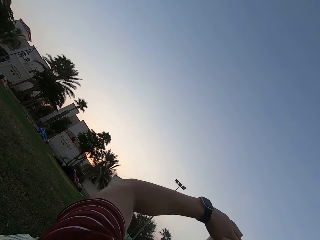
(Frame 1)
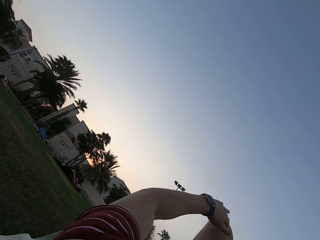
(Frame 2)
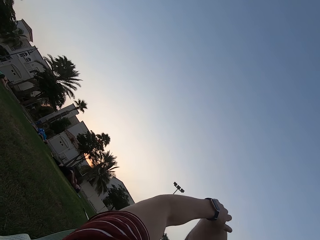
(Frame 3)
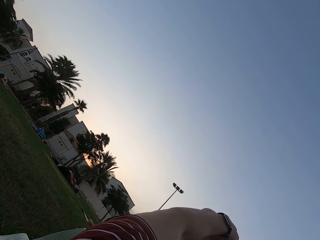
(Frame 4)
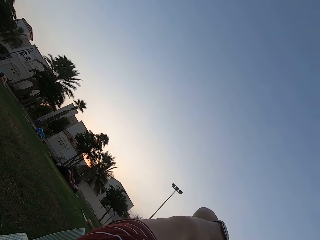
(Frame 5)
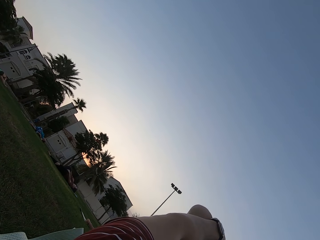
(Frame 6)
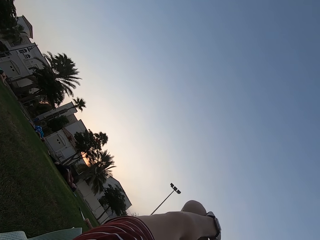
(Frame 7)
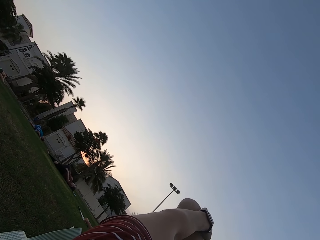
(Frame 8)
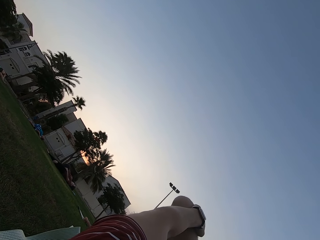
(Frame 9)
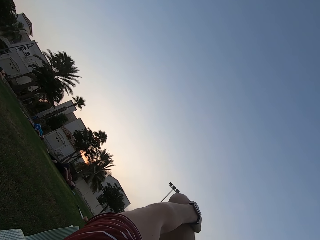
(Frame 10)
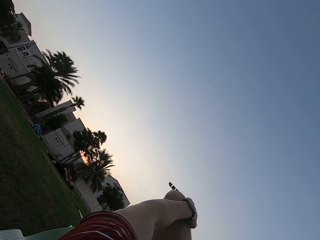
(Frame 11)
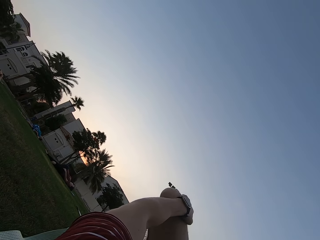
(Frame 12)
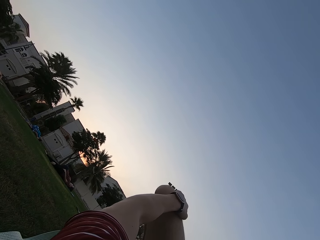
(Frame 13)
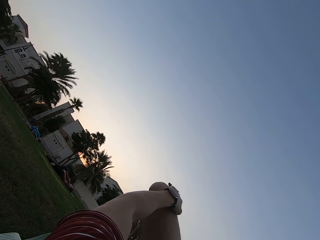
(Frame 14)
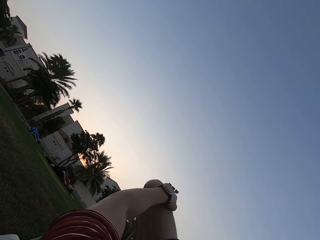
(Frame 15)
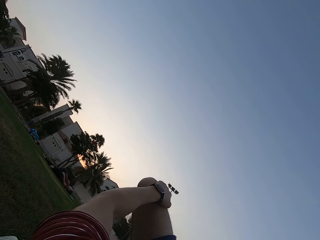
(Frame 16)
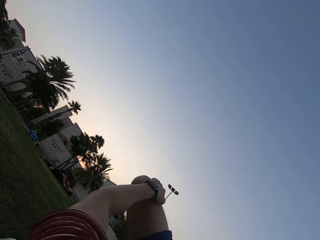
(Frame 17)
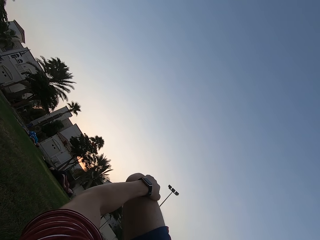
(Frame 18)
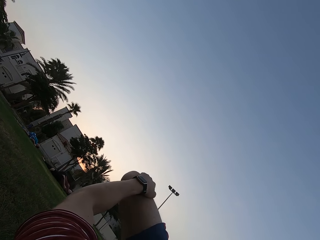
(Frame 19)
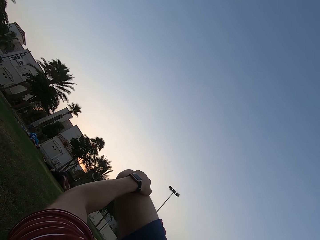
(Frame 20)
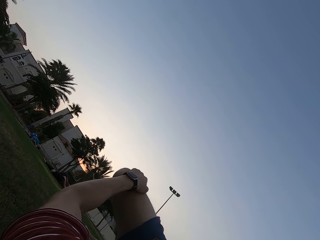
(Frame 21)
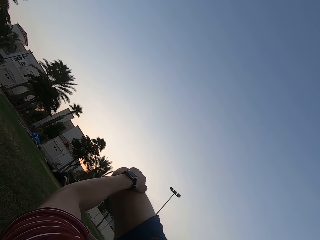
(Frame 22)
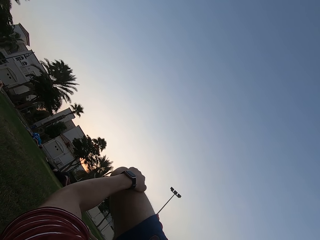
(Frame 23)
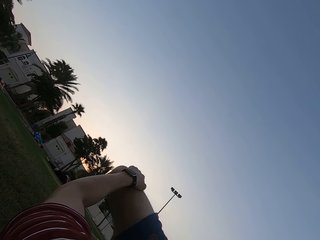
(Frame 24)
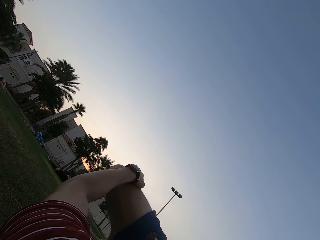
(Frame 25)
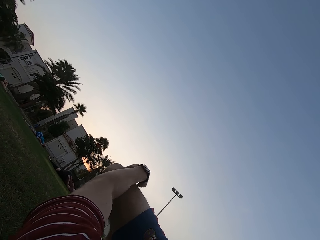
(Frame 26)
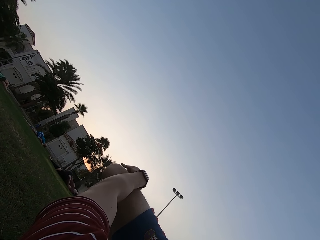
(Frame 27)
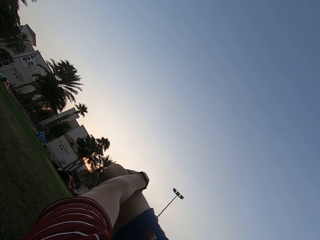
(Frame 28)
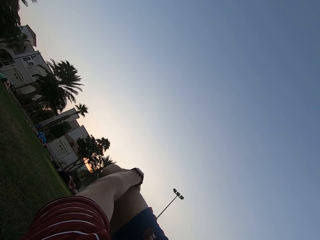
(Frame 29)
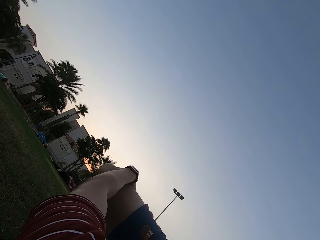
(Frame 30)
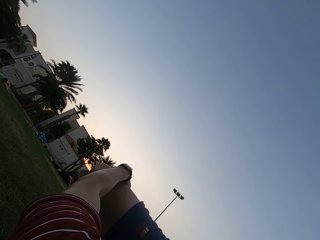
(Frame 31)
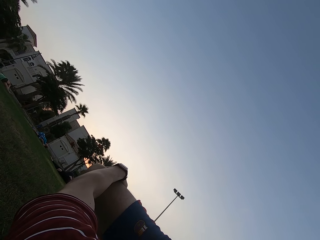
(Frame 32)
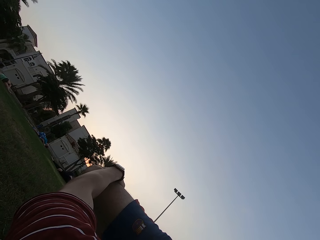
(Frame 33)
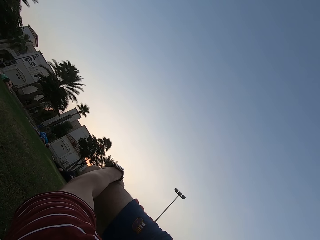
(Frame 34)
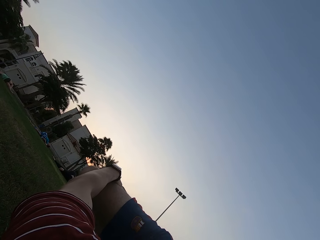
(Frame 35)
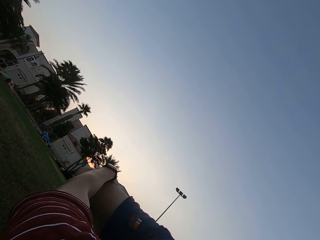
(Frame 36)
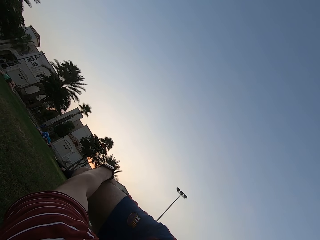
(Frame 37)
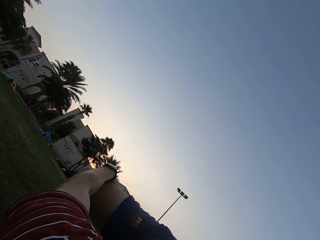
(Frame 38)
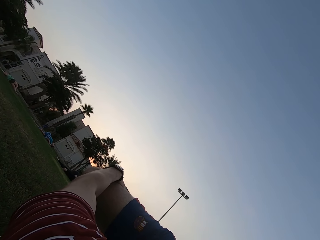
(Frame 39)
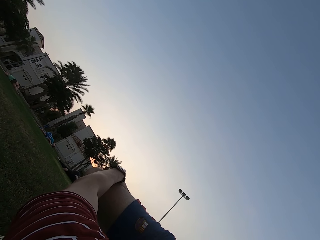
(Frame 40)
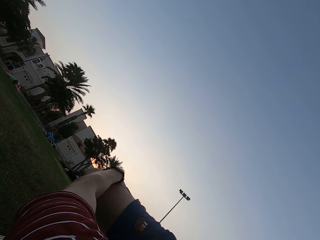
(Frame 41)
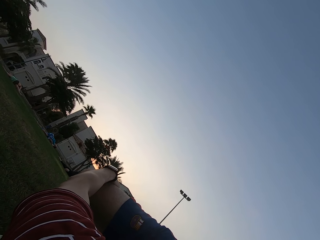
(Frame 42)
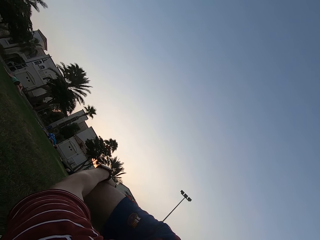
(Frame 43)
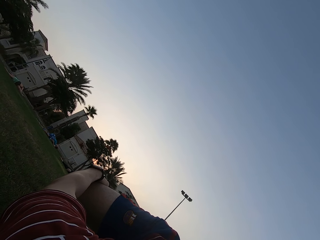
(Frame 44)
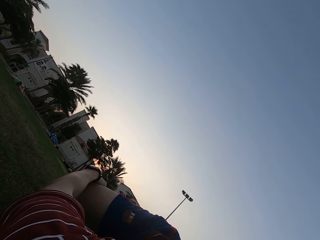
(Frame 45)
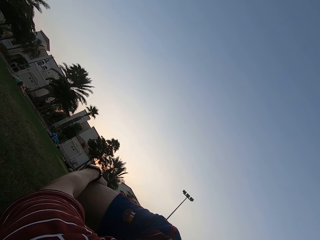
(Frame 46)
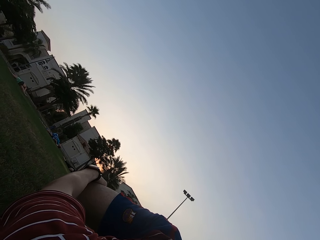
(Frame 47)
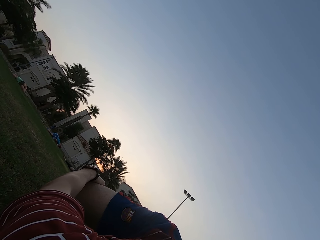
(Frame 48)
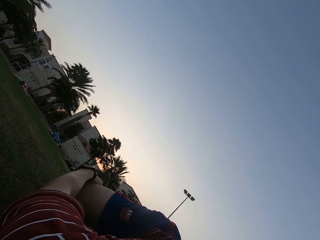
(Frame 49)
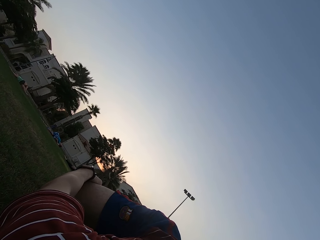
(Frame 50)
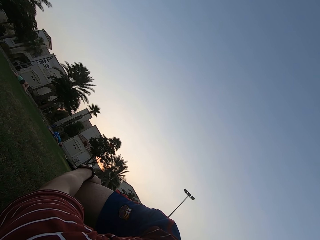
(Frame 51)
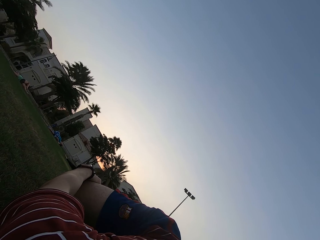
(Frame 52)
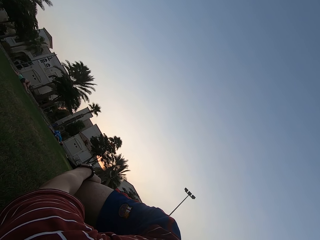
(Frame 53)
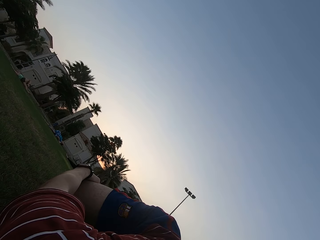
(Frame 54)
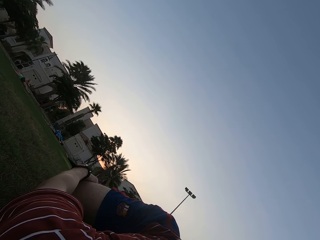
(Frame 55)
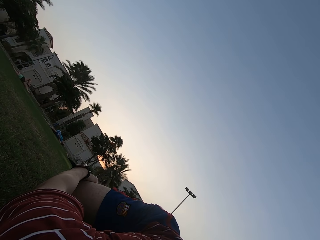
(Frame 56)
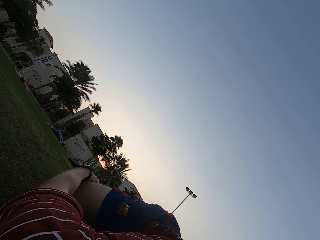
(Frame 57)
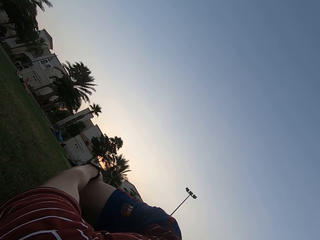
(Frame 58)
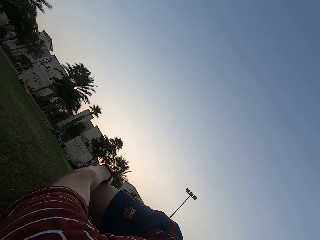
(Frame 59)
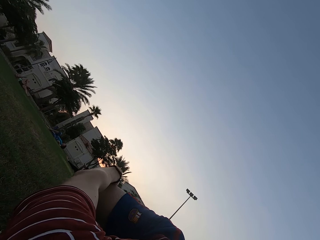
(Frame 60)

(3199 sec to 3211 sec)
The camera wearer holds his knee. He stares at three people on the field. He folds the leg.

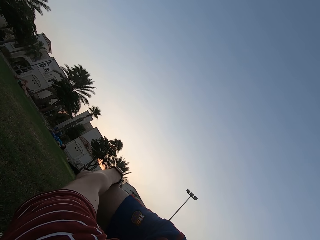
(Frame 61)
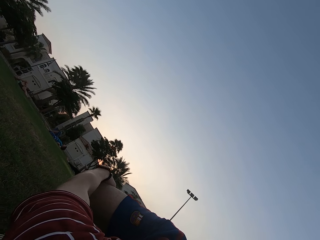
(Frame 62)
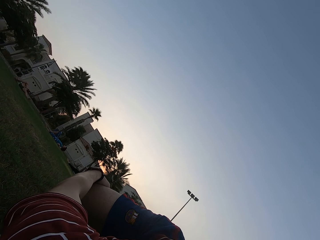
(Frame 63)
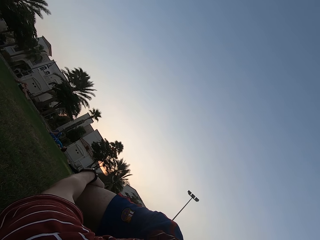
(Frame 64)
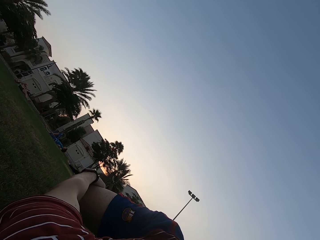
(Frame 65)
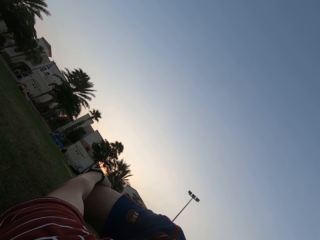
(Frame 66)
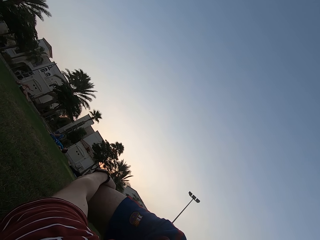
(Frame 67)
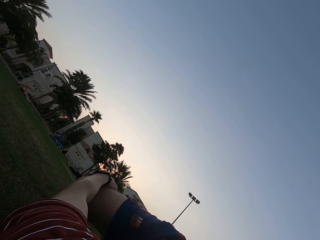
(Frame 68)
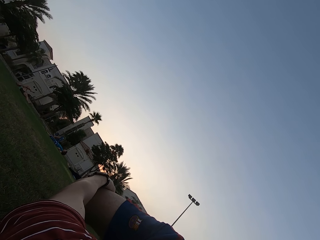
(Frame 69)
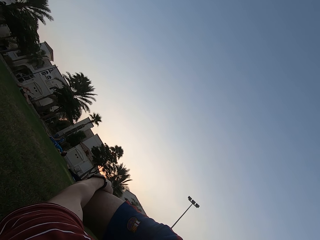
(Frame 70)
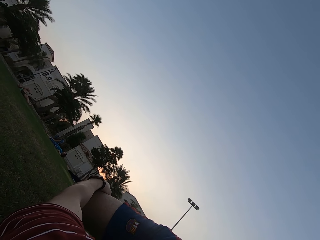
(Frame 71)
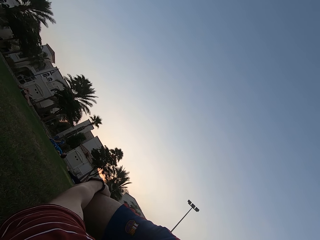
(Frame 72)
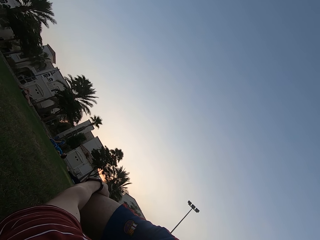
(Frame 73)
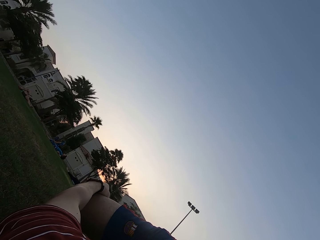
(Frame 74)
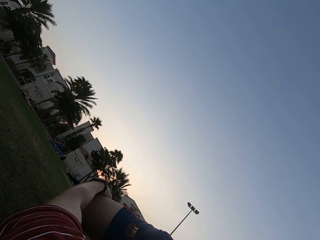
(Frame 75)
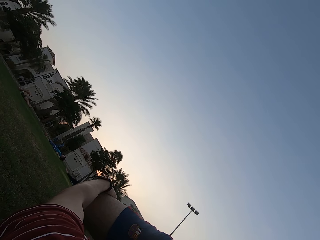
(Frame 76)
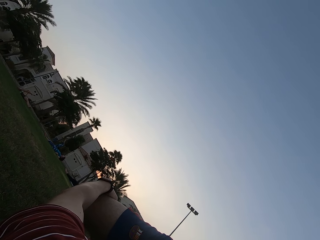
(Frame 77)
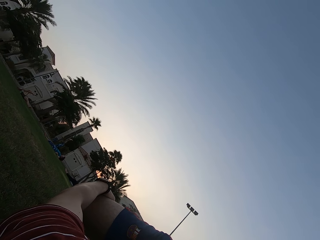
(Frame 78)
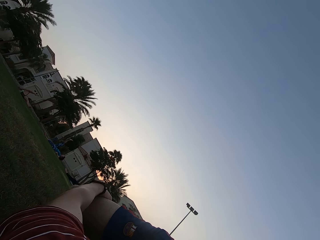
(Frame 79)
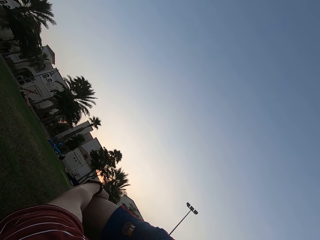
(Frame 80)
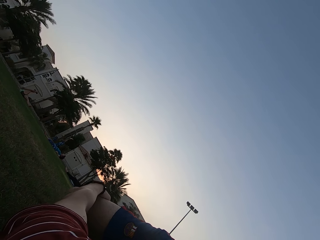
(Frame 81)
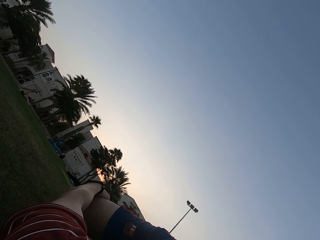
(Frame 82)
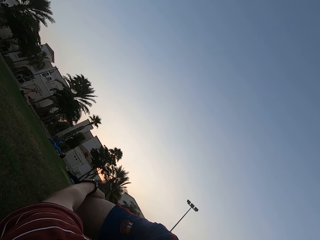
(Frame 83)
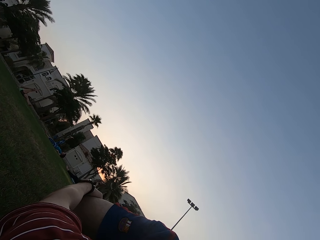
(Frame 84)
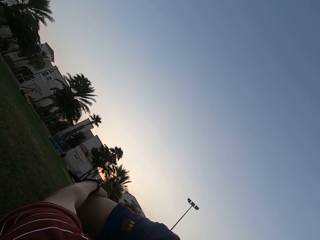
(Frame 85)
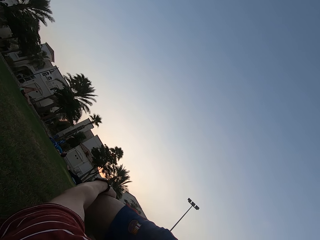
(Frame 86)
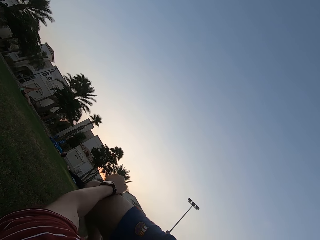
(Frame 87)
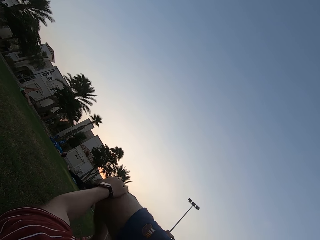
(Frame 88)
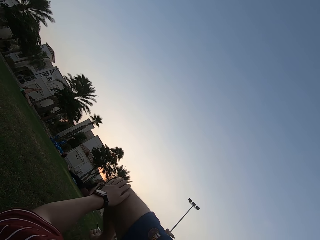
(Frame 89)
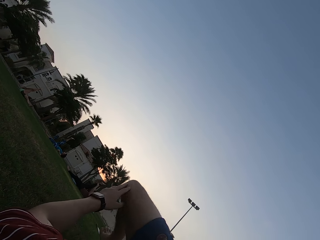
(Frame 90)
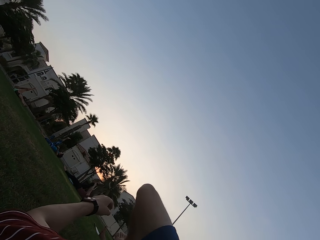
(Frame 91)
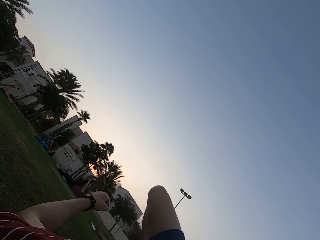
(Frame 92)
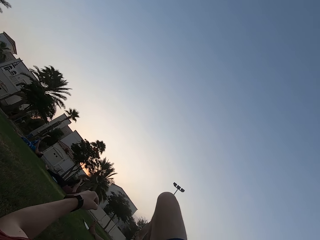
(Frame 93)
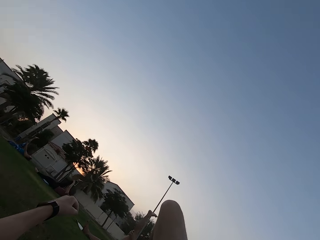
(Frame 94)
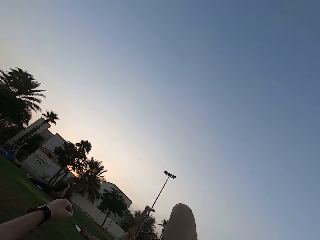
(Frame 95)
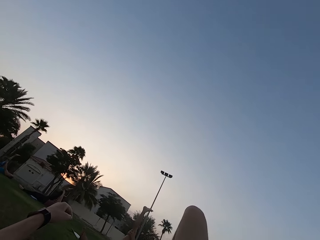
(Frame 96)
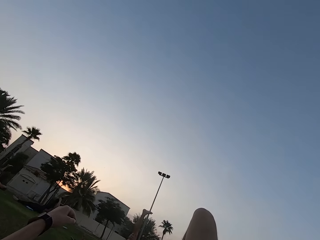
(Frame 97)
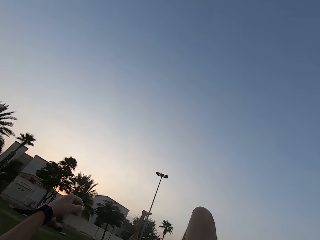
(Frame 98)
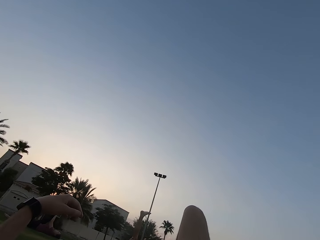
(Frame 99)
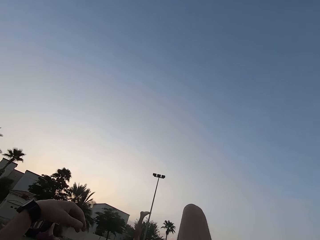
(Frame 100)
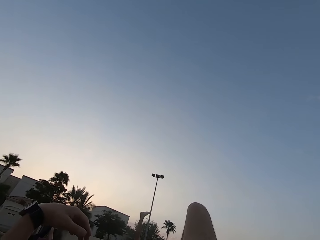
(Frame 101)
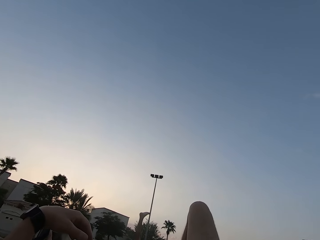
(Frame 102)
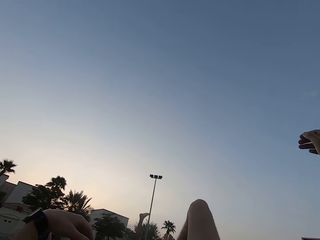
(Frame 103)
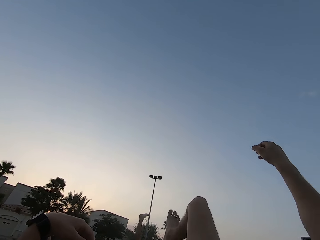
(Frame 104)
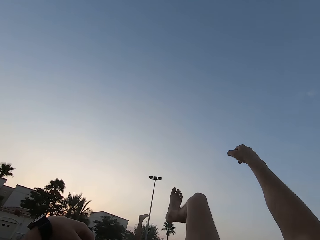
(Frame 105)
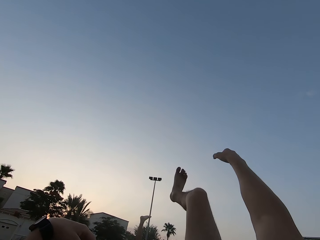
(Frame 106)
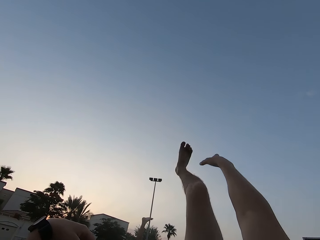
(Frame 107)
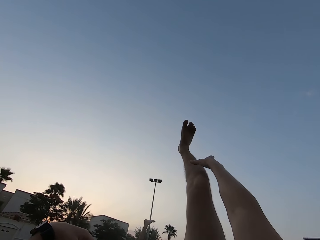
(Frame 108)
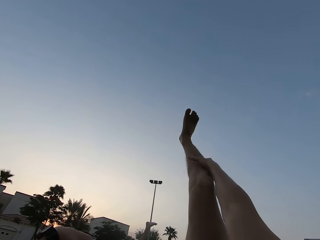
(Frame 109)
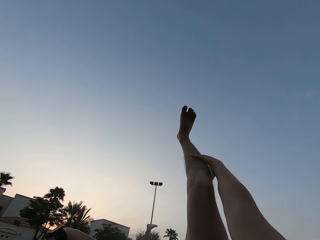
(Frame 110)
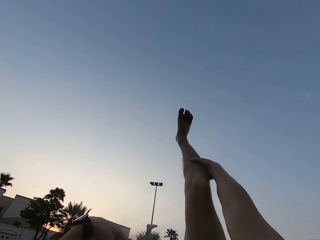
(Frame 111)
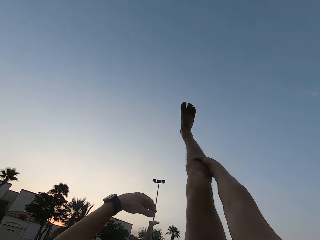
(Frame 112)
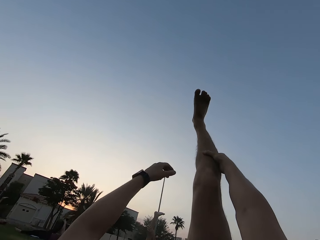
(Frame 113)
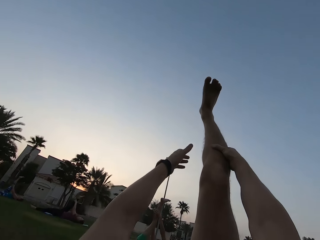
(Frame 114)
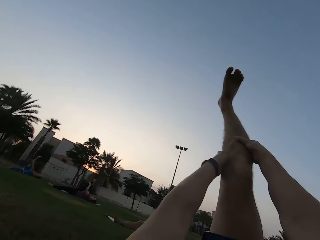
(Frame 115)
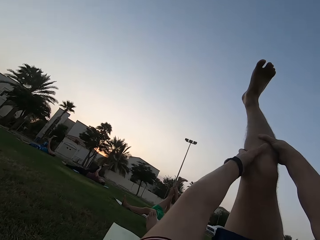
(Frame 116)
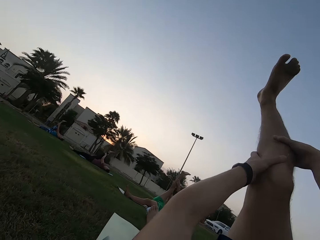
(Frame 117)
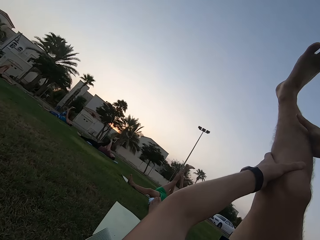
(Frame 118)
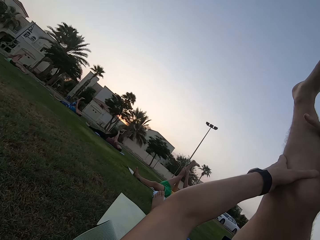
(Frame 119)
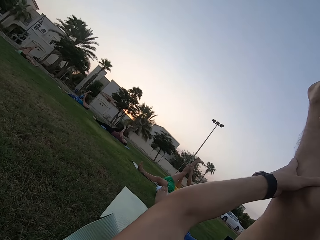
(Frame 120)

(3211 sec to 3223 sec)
Five persons raise their legs upwards. The camera wearer moves his leg upwards. He holds his leg upwards.
